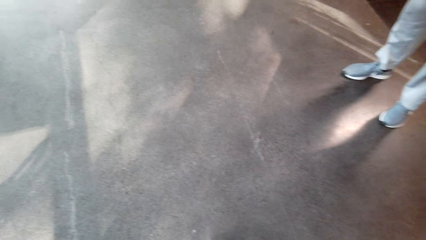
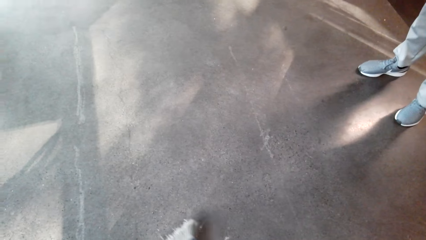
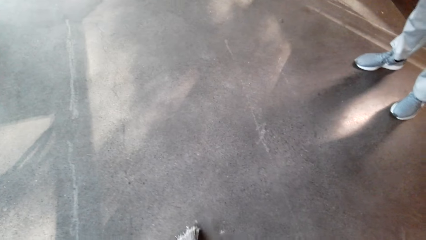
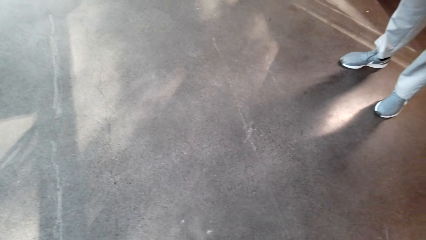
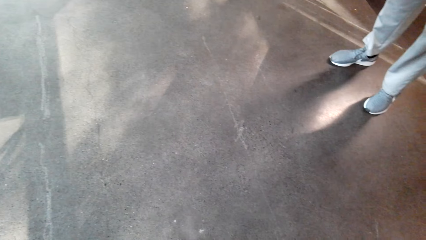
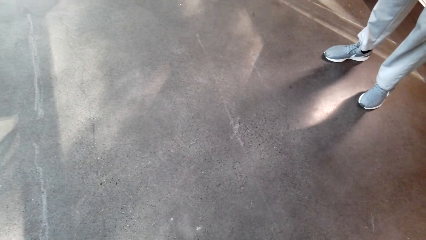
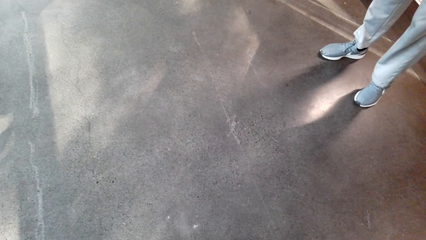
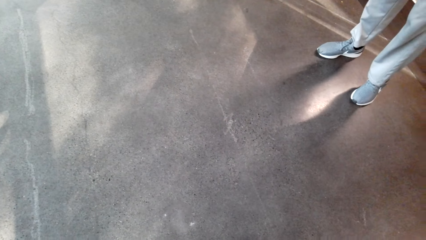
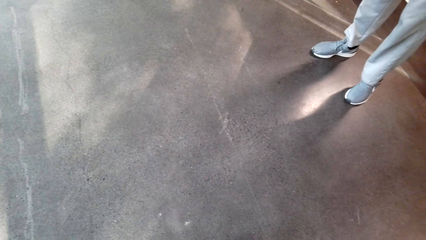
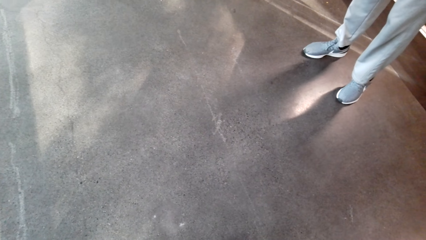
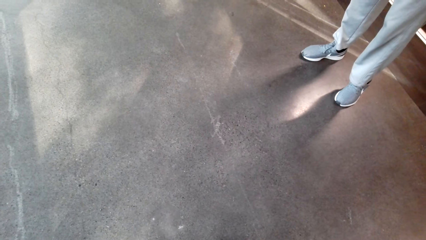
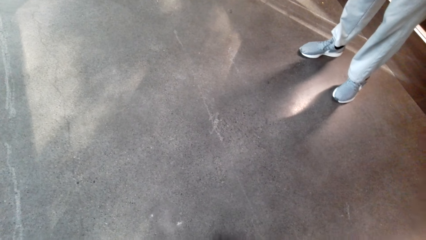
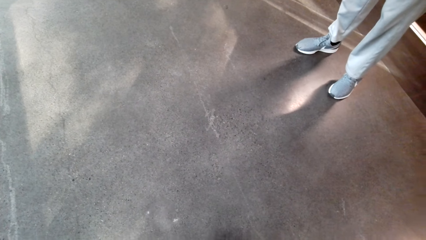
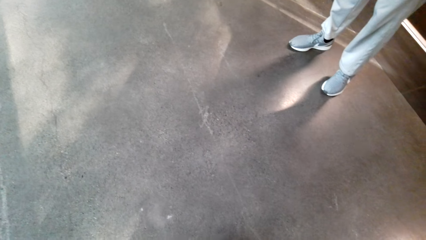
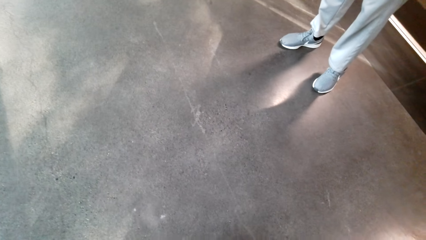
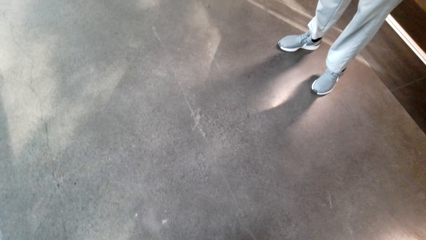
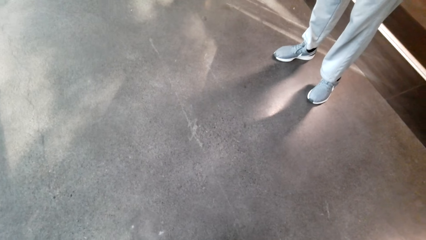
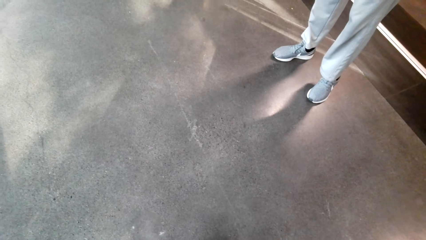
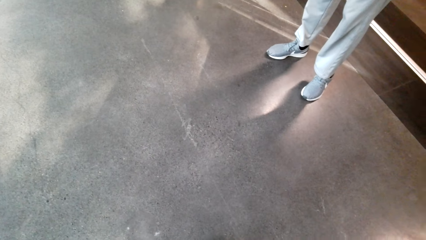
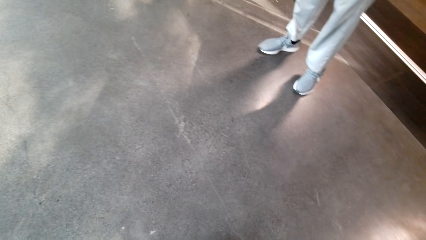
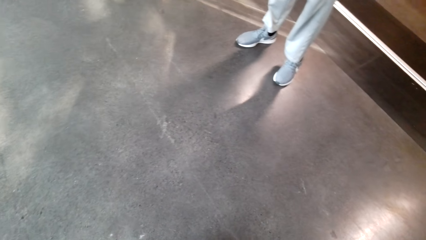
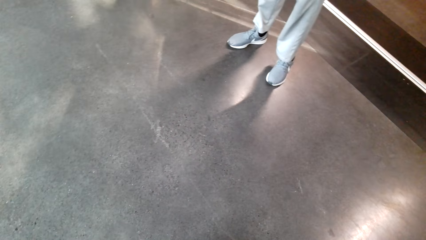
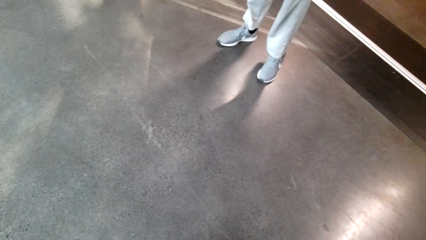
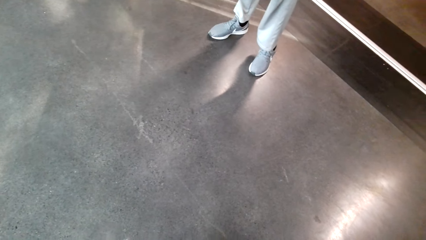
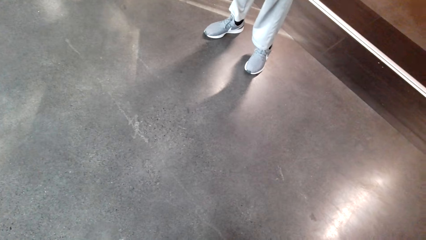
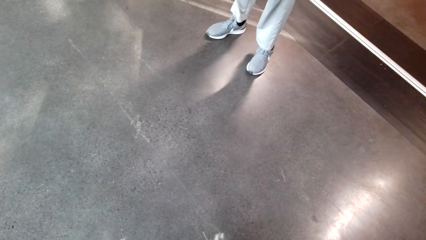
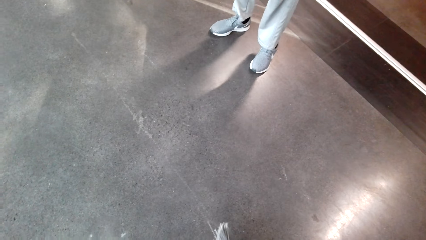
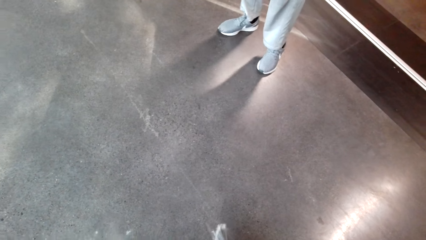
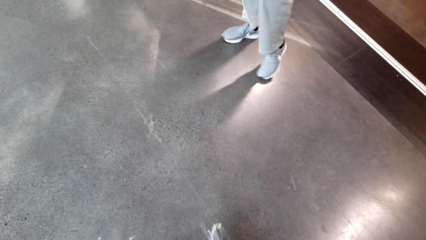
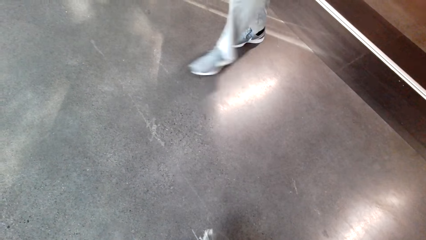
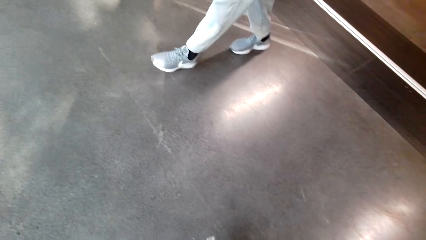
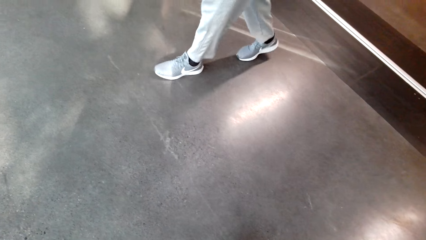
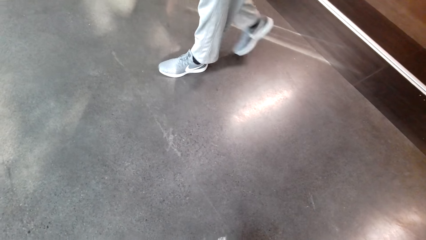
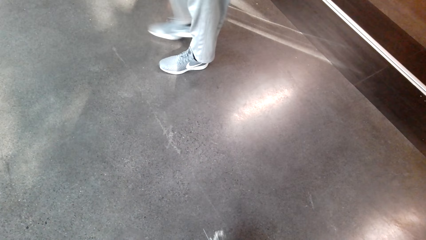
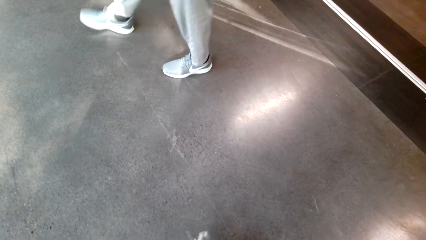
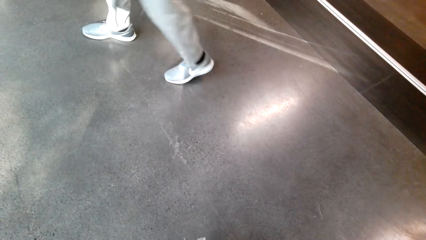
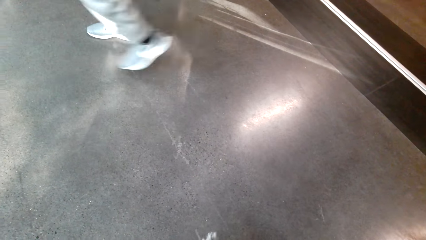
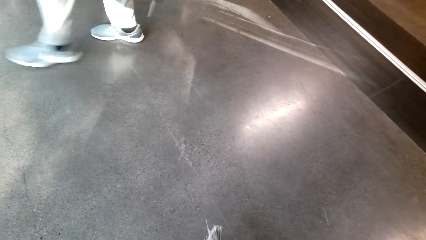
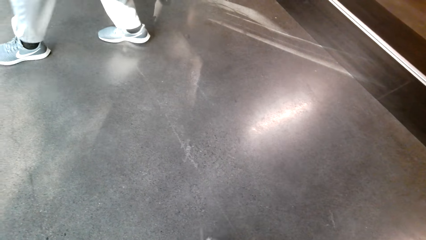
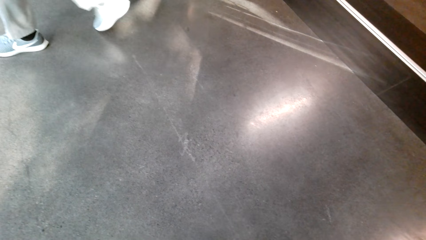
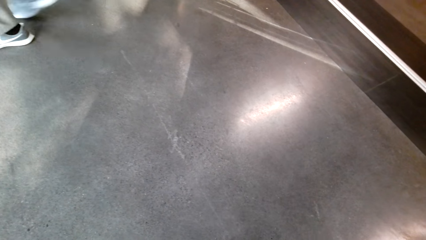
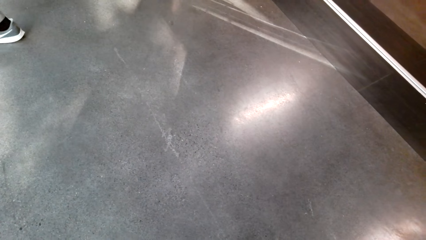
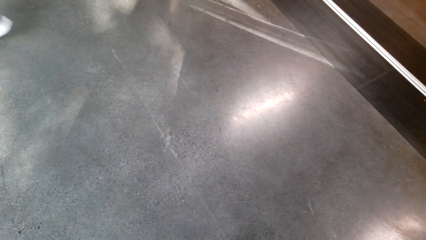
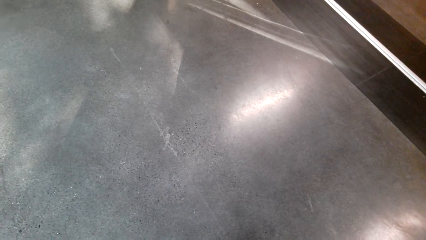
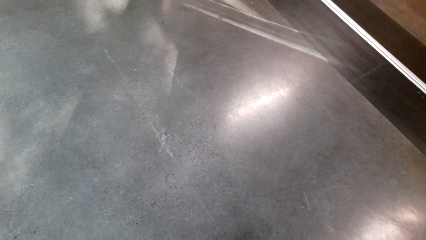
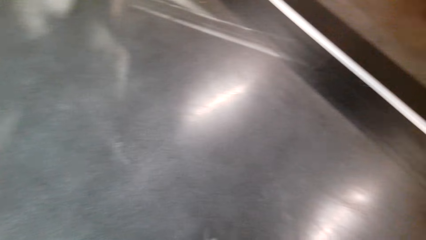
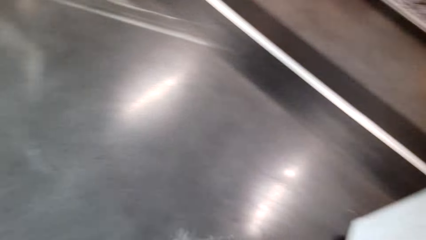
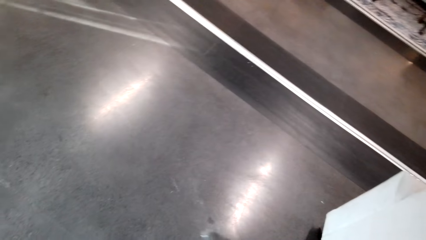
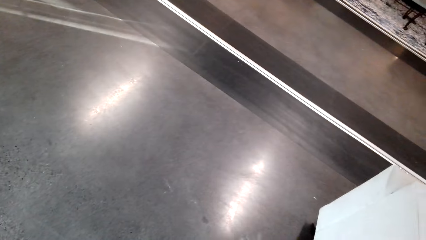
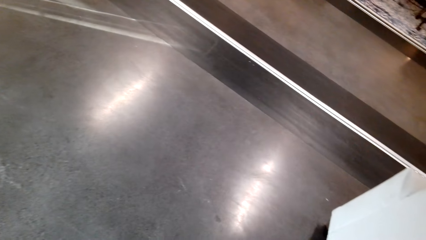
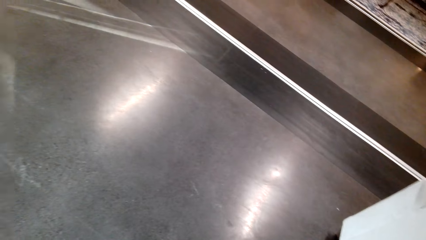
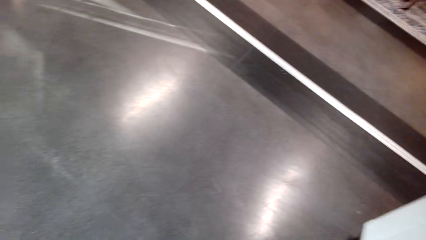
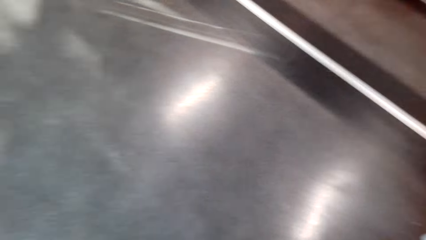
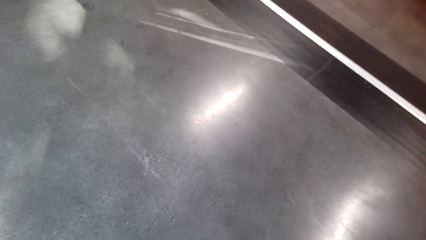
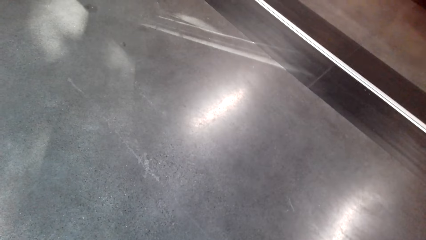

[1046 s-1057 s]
The camera wearer sweeps around. A man walks around the apartment. The camera wearer stares at the floor.

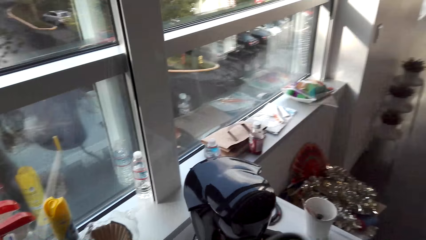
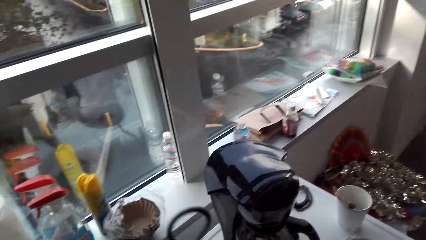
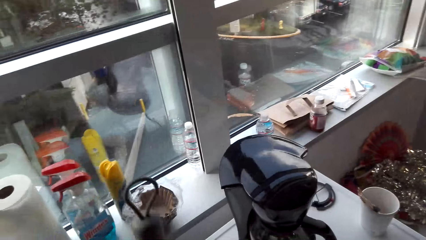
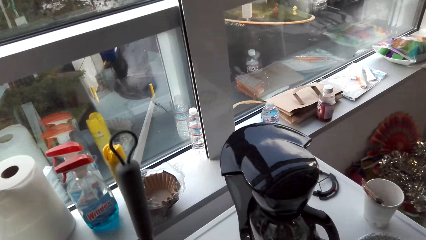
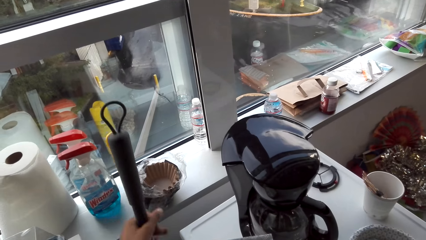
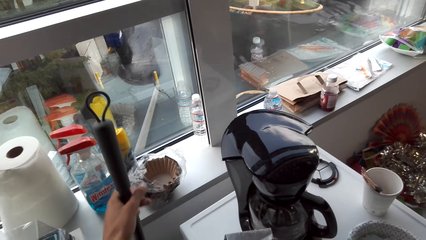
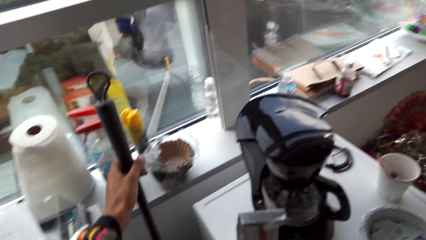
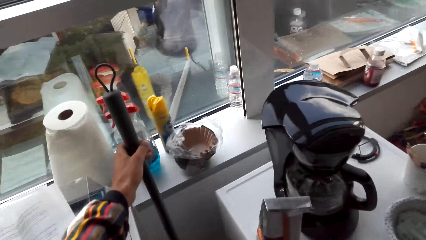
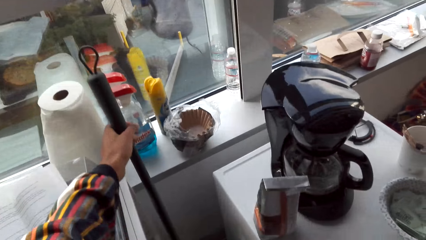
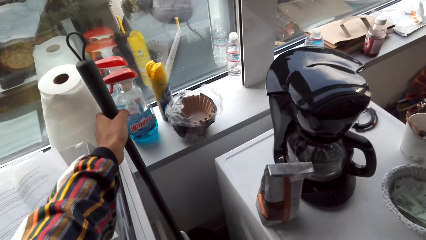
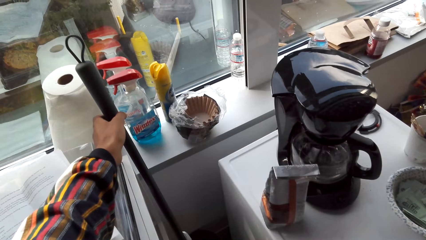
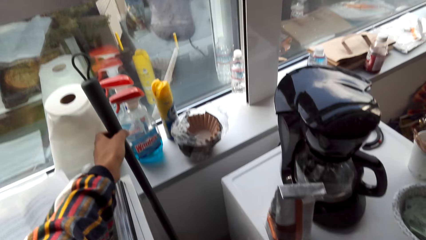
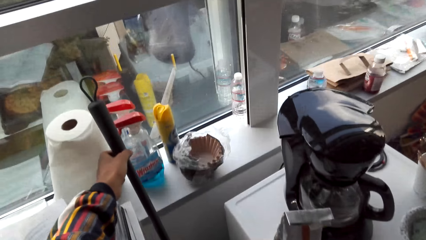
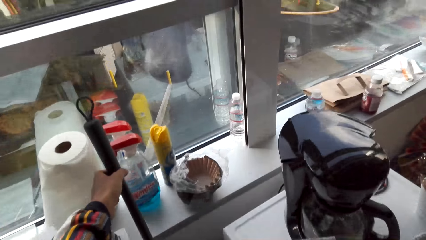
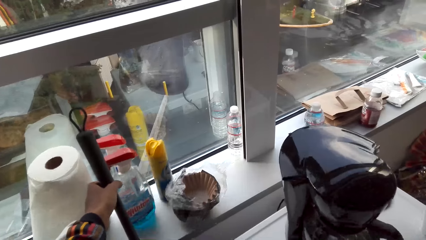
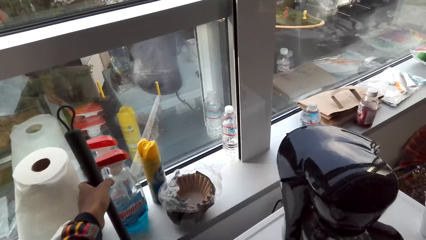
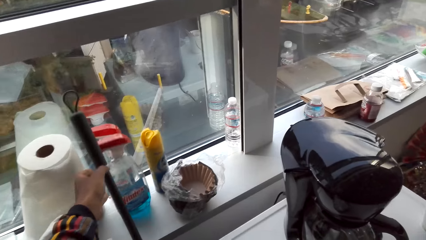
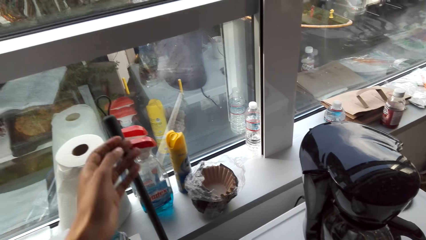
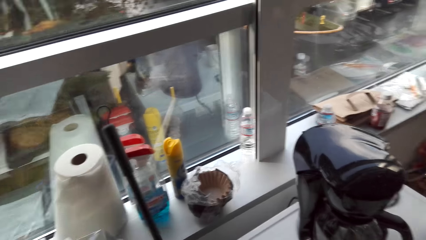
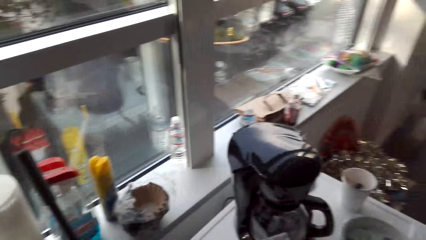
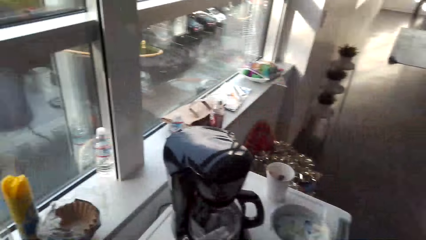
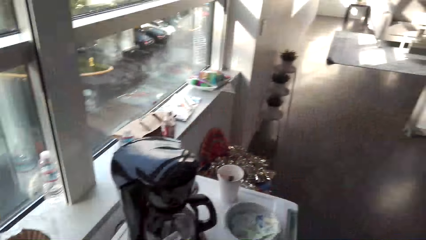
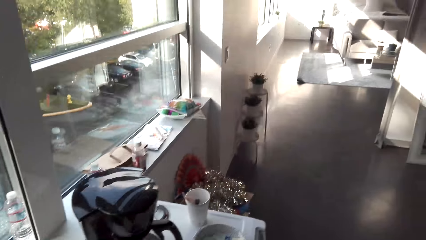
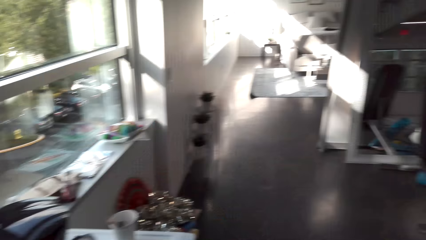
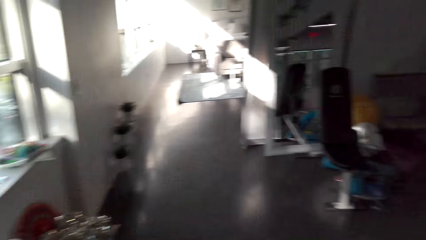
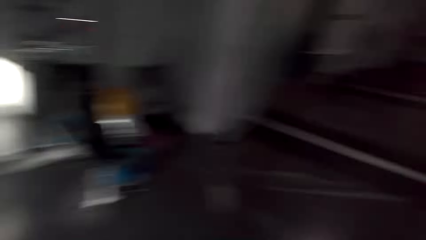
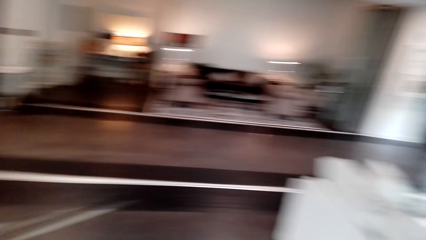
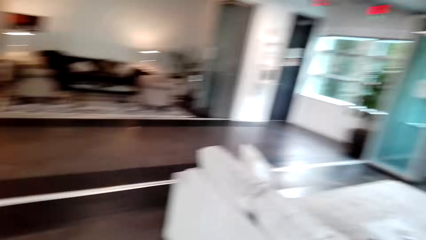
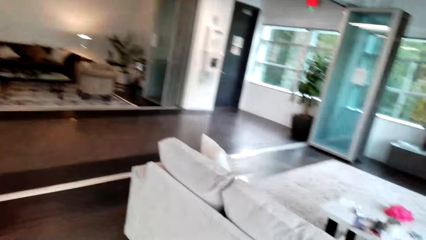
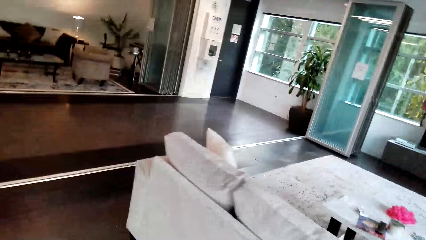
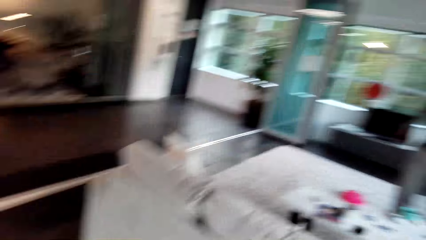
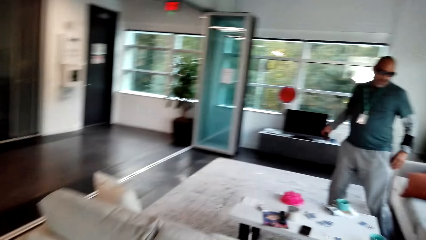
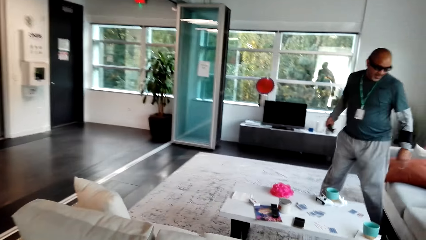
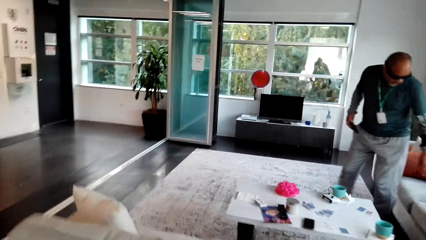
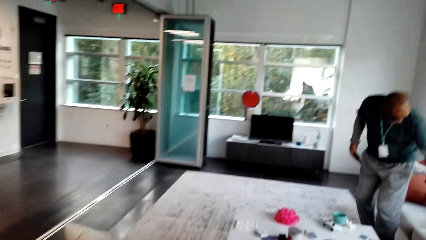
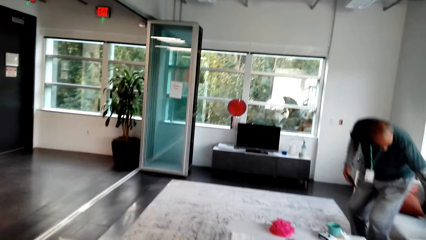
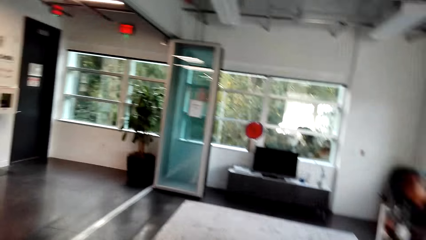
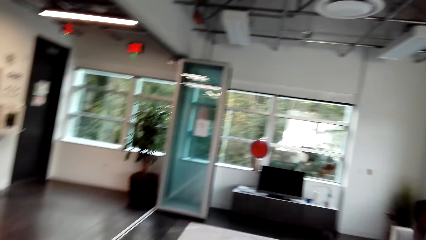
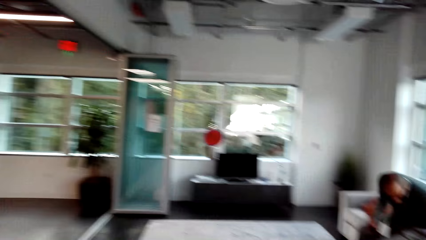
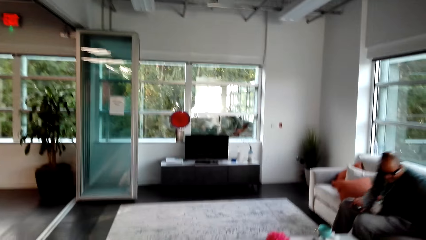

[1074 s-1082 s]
The camera wearer leans the broom on the shelf. They turn around and walk around the apartment.
